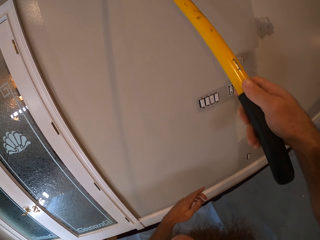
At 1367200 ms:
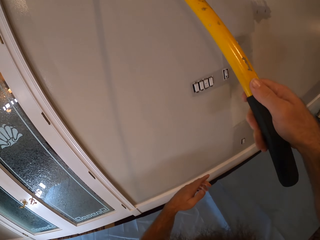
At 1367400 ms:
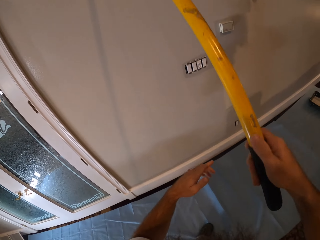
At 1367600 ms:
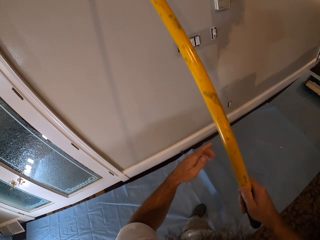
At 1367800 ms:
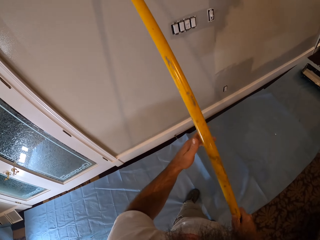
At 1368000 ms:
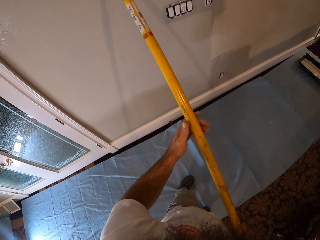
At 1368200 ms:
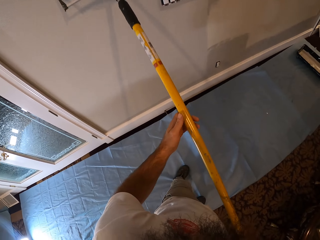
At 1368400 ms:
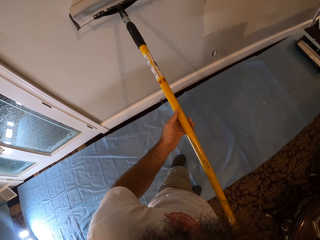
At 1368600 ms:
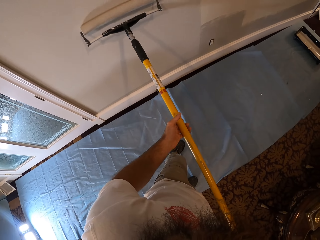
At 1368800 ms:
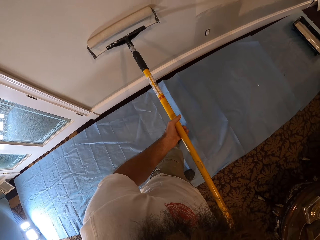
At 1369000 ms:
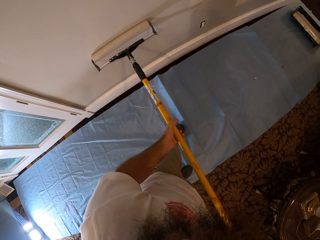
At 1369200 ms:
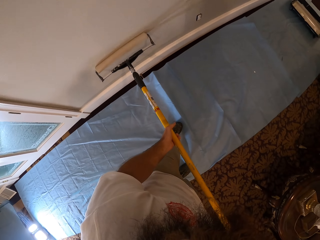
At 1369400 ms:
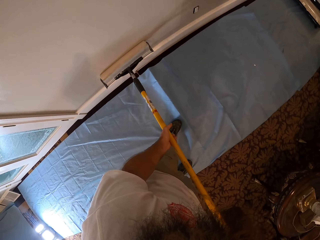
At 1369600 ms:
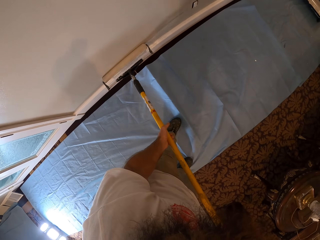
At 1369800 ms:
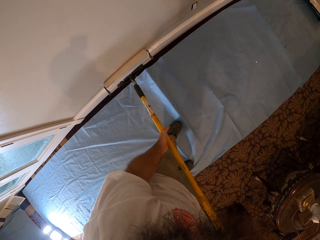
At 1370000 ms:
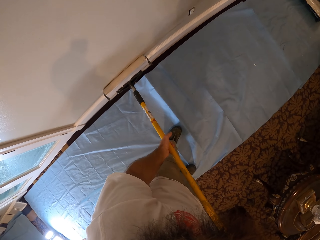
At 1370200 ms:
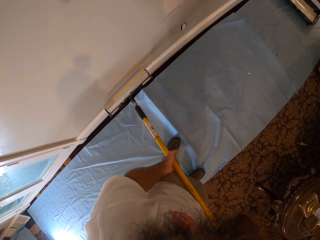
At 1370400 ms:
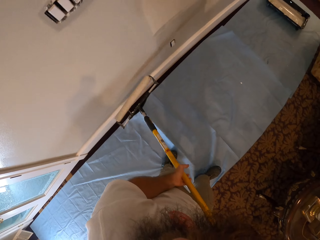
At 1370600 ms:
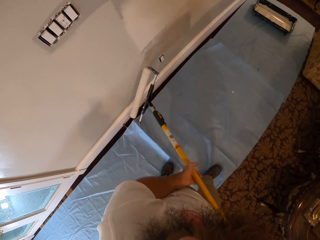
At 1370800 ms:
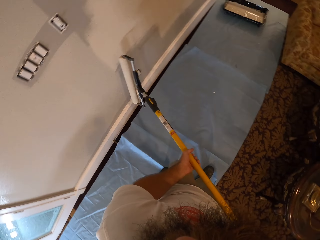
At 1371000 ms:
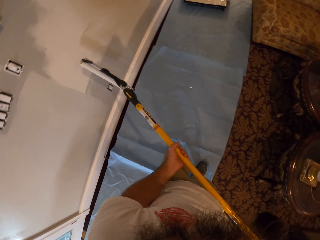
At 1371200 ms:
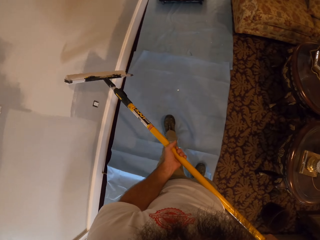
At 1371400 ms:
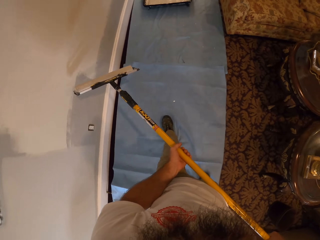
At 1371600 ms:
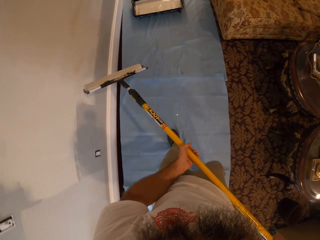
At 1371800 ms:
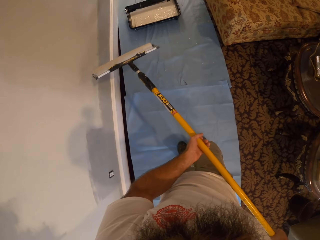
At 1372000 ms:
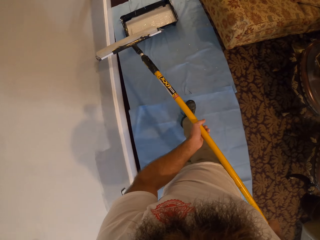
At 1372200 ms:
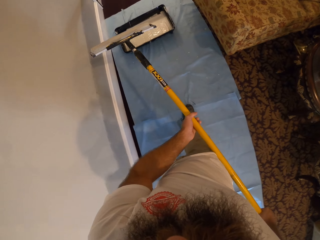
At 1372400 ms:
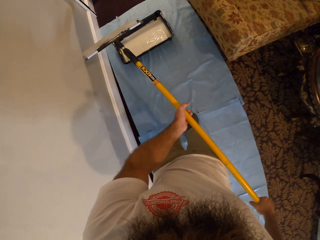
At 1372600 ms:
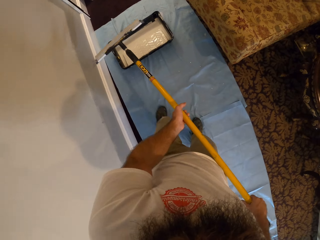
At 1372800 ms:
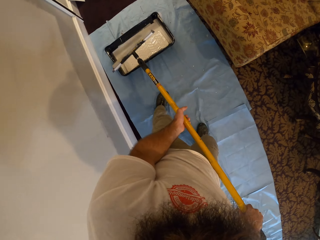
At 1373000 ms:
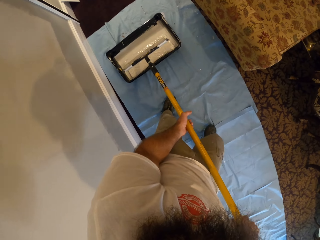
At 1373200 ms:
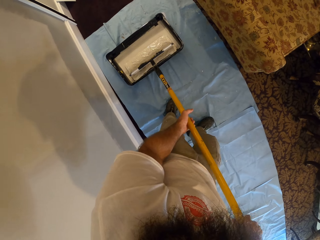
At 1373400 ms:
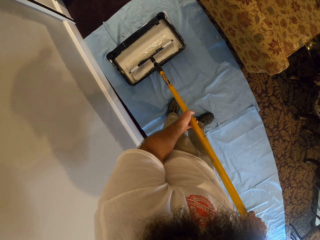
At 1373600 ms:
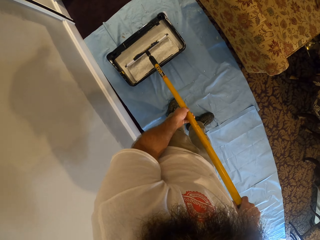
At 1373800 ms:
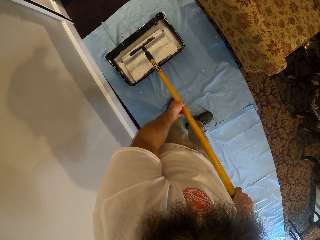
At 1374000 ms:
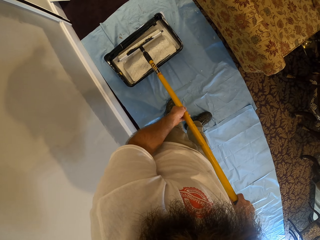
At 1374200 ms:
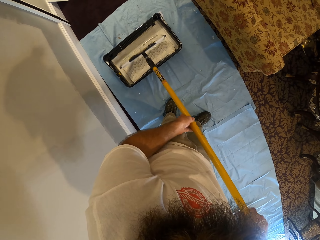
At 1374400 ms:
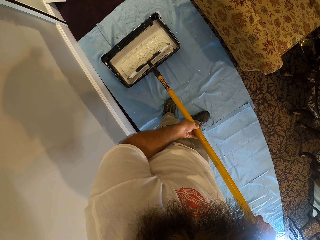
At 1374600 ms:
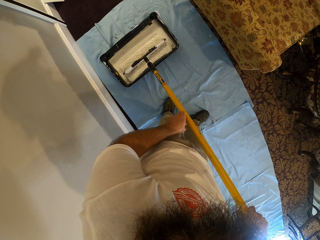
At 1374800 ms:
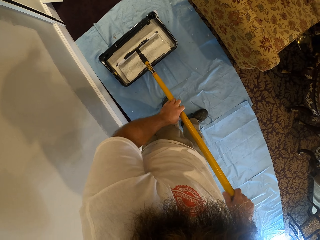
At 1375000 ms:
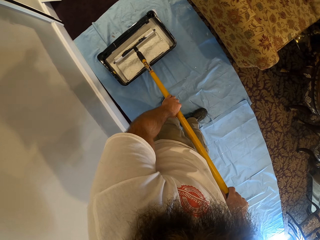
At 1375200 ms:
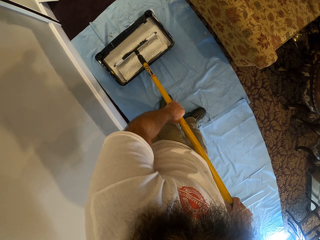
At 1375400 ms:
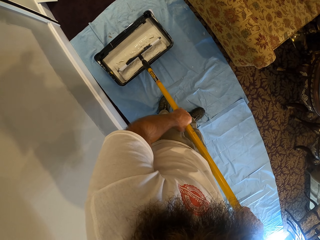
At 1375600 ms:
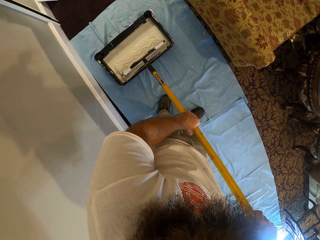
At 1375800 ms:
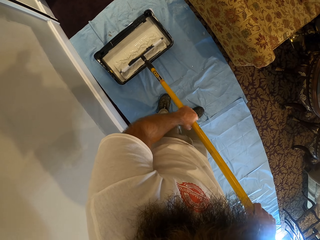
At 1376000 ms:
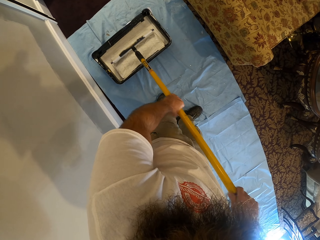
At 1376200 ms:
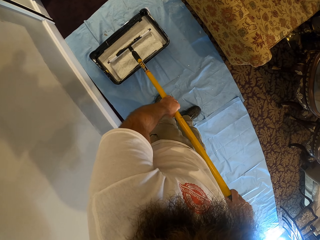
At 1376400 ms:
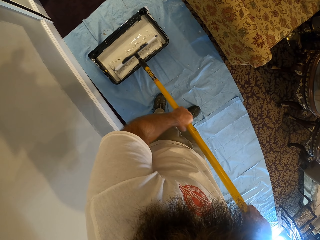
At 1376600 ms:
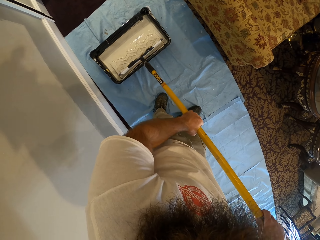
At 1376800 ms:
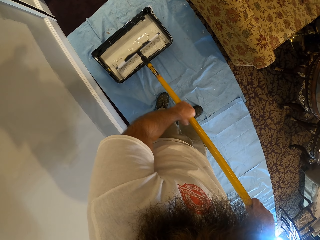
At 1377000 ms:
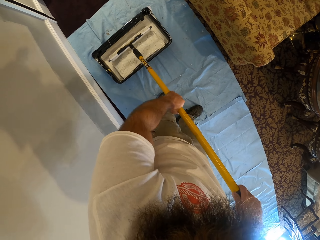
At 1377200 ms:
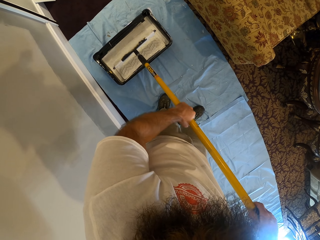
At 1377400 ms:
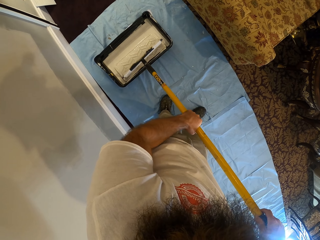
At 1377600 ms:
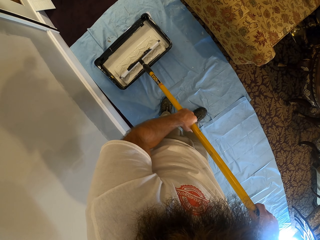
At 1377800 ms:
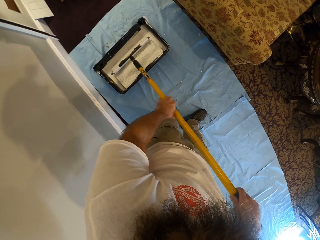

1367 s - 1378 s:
The camera wearer walks. They dip the paint roller in a bowl of paint with both hands.

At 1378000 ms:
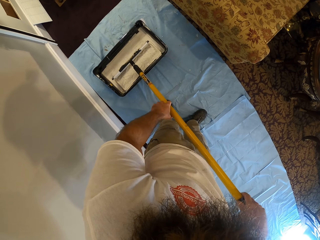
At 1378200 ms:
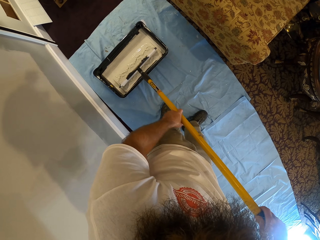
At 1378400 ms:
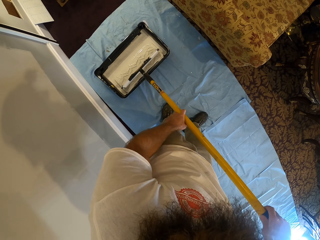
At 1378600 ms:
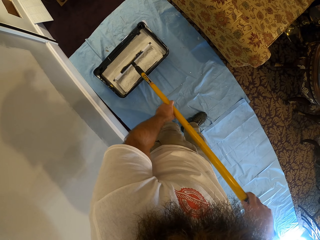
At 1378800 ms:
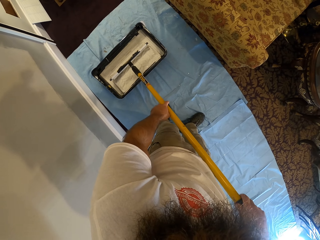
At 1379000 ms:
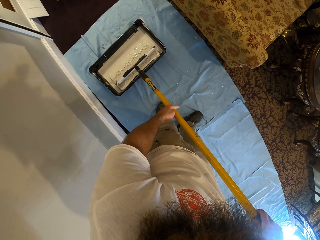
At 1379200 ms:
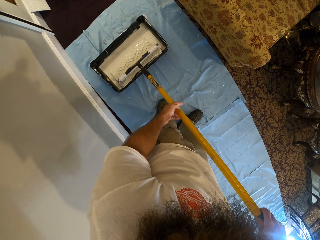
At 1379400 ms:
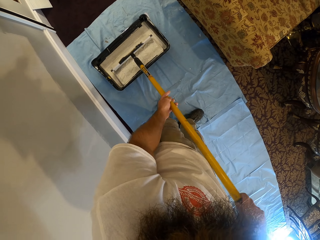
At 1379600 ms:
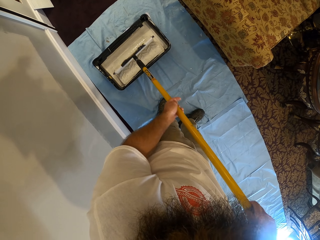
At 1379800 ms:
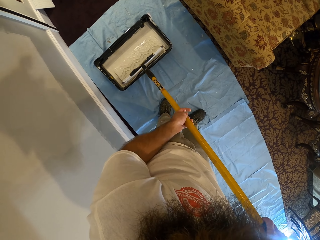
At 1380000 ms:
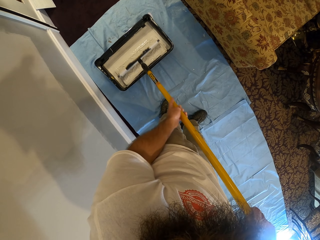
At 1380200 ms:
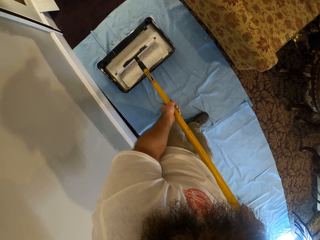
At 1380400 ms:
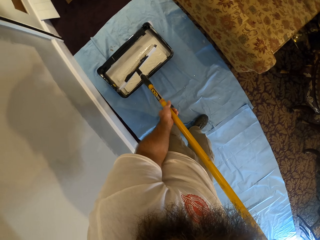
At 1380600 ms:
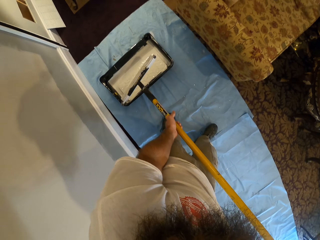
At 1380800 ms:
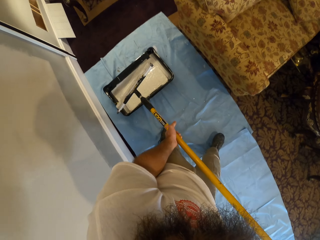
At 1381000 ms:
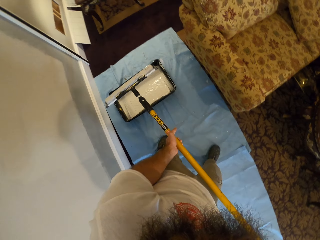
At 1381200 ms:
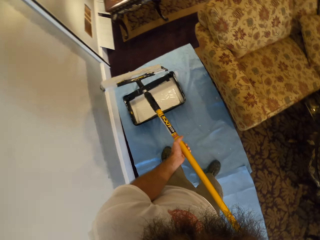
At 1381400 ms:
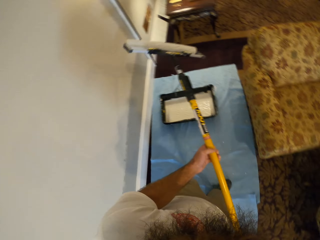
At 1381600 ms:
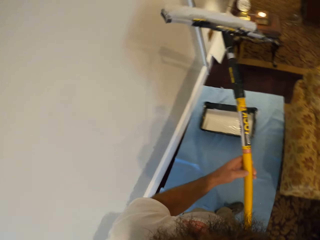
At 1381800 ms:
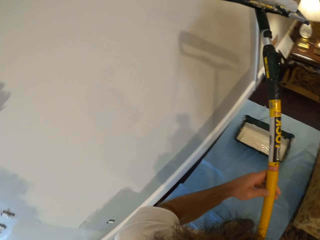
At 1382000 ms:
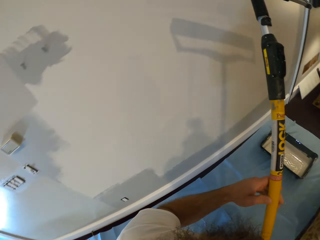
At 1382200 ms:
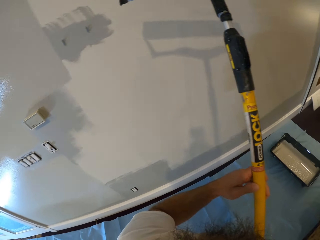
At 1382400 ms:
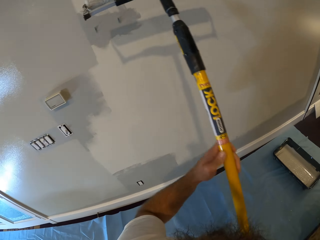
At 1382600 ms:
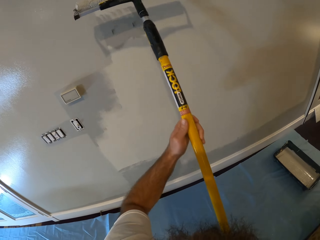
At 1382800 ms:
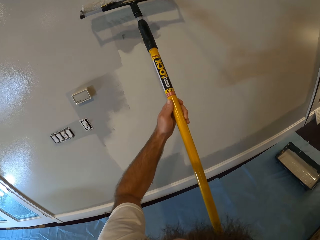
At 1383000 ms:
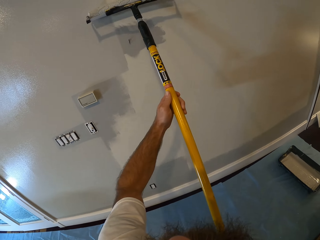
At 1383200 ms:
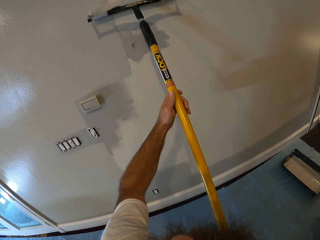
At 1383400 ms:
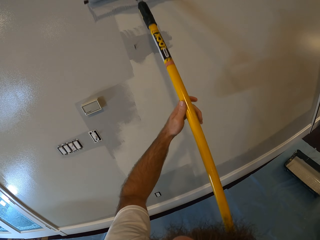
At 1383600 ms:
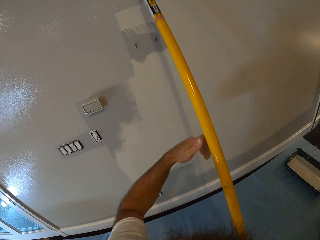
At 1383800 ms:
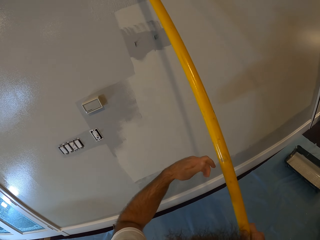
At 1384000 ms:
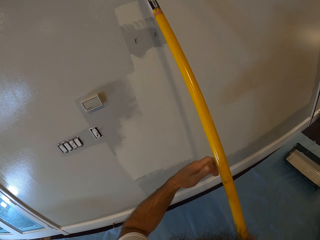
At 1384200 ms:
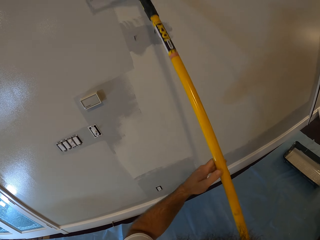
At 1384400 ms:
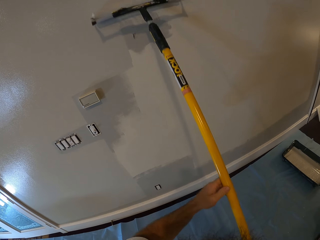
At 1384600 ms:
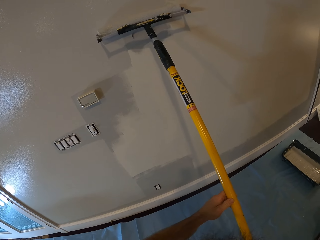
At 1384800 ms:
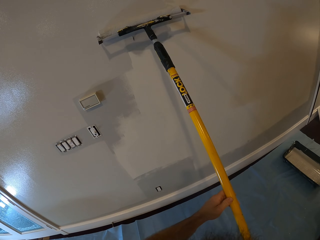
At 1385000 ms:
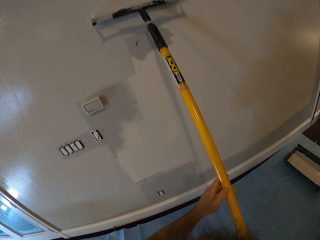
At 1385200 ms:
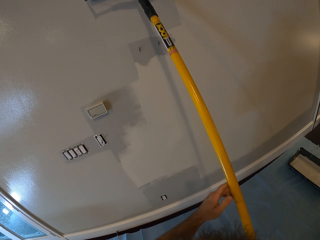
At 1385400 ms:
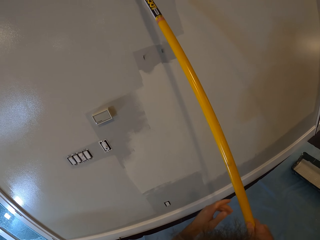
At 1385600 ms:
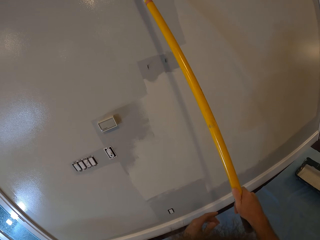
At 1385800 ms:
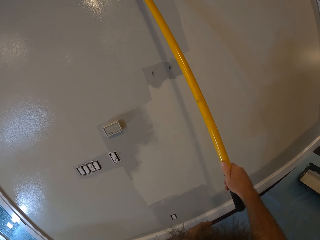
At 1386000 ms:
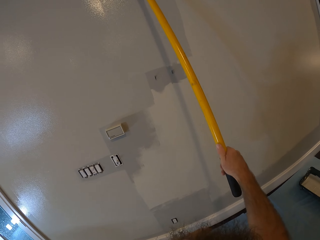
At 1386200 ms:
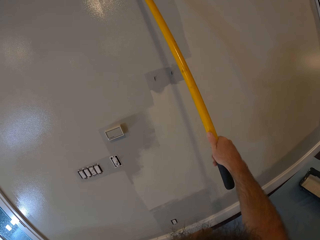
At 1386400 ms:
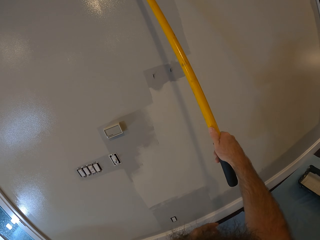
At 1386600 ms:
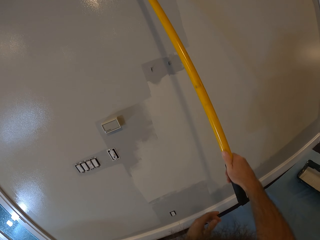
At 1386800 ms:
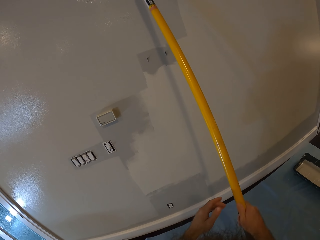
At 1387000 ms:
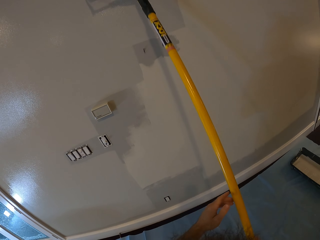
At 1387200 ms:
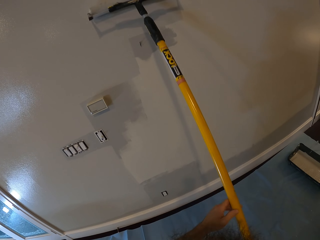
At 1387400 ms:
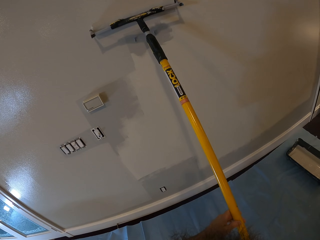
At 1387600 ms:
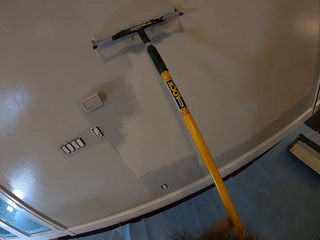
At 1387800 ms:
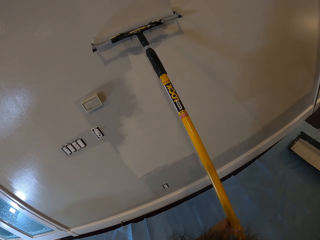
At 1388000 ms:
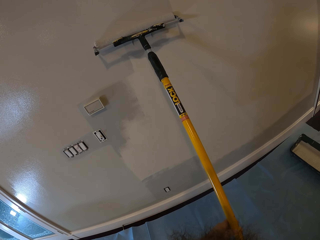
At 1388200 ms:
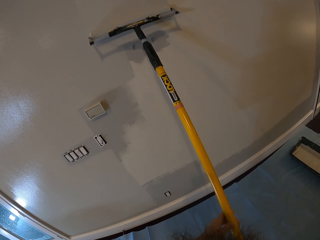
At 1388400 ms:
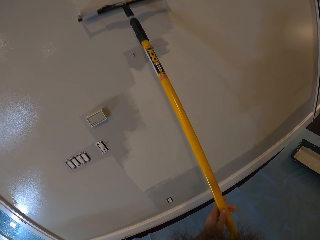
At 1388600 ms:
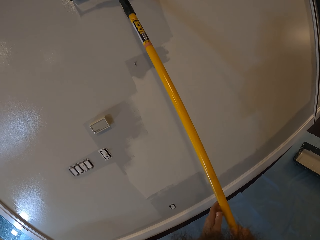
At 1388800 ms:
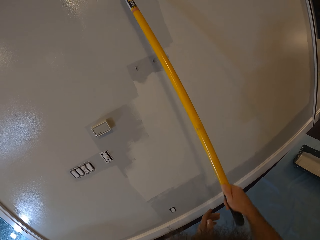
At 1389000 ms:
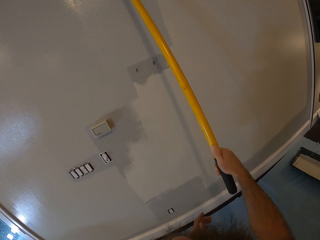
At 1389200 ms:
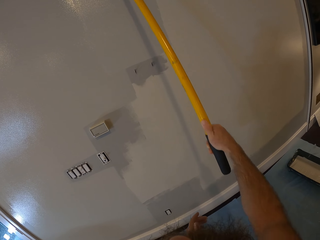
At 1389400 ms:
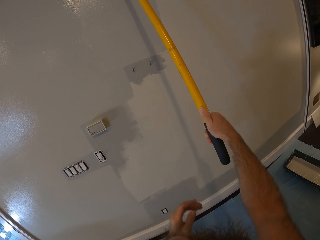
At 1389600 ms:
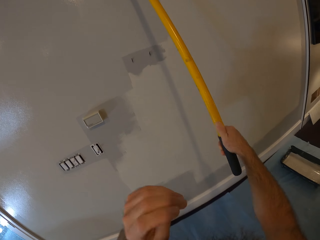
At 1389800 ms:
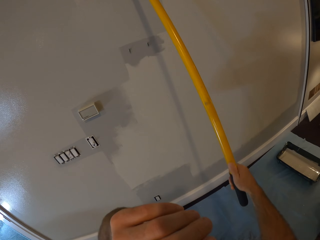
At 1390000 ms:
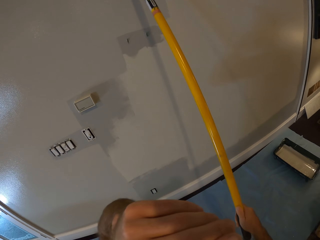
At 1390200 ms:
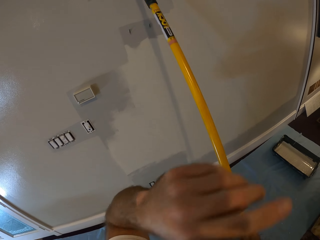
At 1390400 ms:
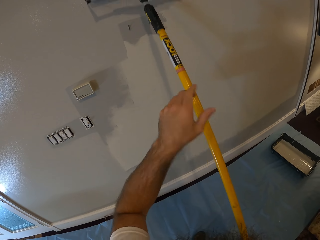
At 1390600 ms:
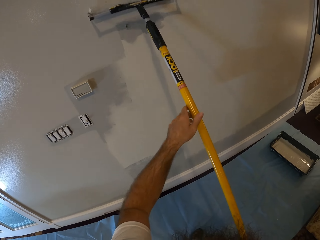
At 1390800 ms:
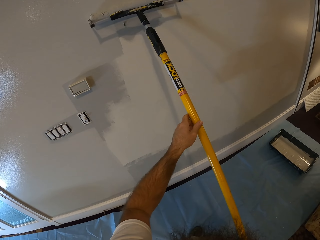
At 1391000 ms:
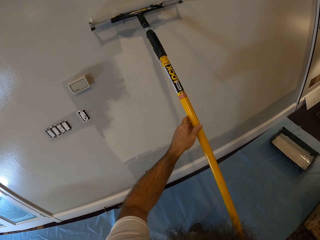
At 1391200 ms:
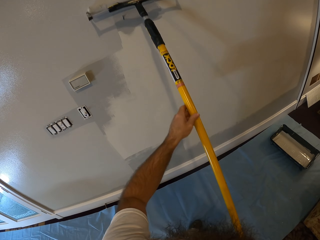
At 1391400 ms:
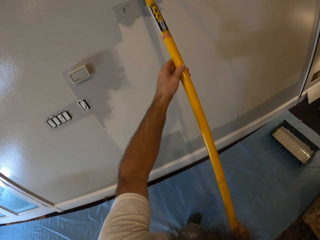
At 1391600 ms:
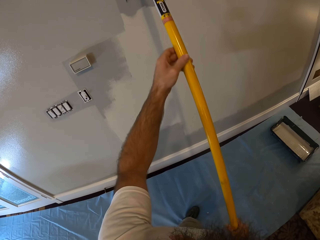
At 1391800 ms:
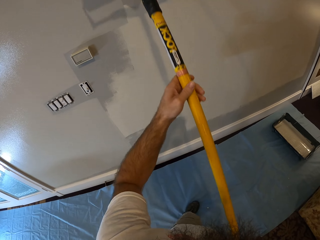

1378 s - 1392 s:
The camera wearer removes the paint roller from the bowl or paint bucket. He paints the wall with the paint roller in both hands. He touches his face with his left hand. He raises his left hand. He paints the wall with the paint roller in both hands.
